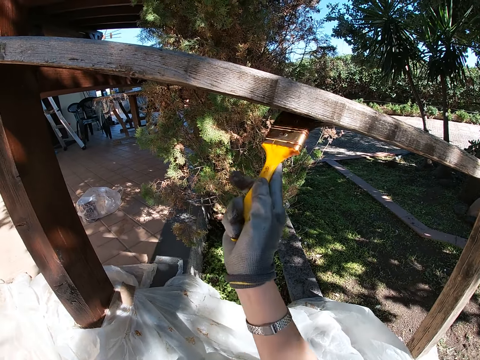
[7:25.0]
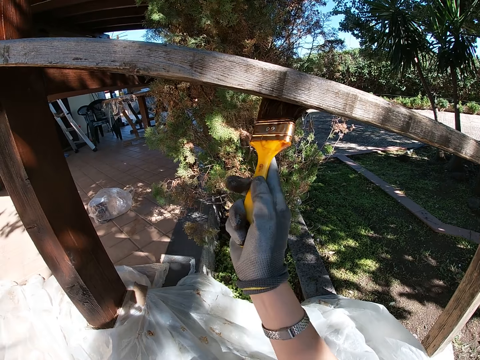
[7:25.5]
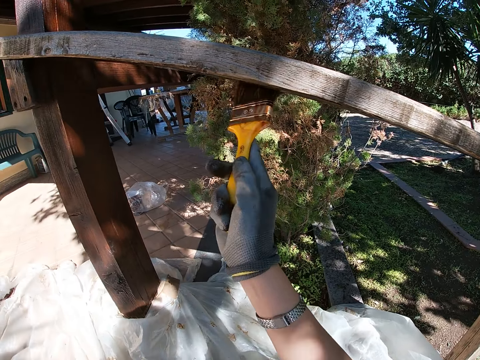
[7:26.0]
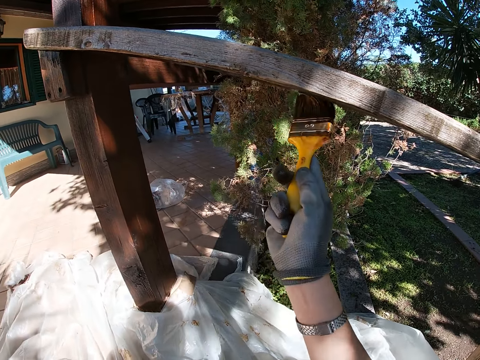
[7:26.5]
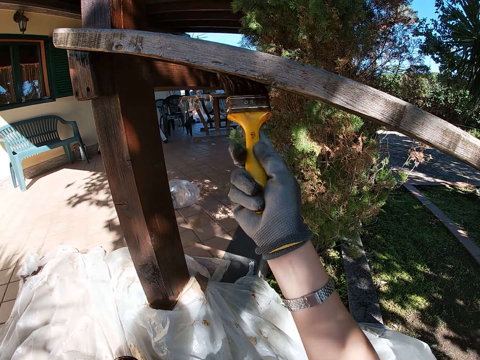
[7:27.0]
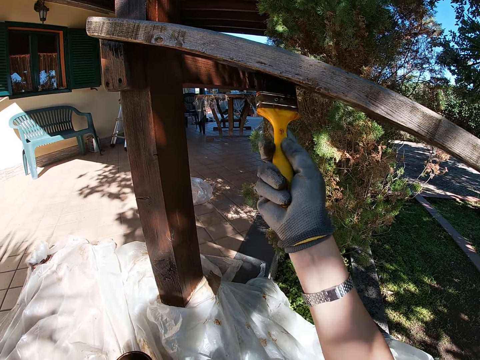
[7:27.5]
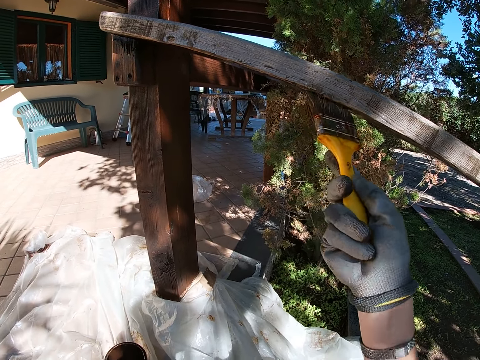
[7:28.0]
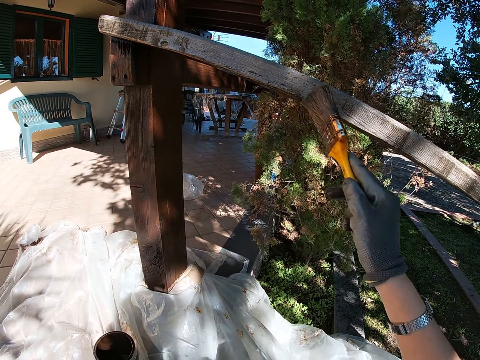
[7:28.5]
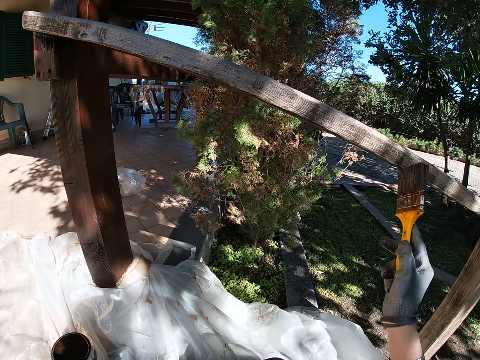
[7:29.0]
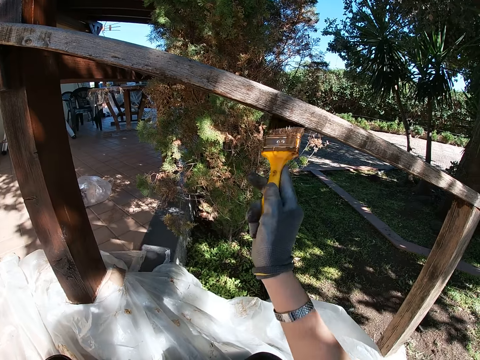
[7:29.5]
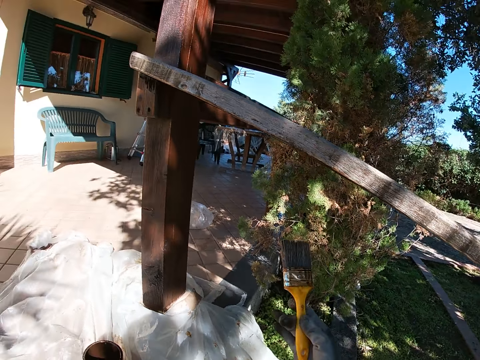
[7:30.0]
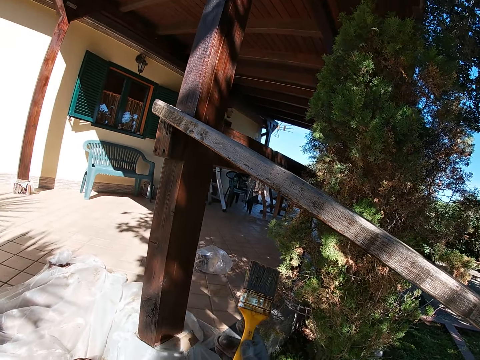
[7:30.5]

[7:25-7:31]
The camera wearer pauses painting the wooden rail and looks around.

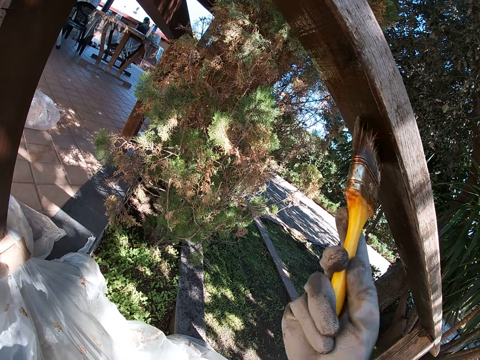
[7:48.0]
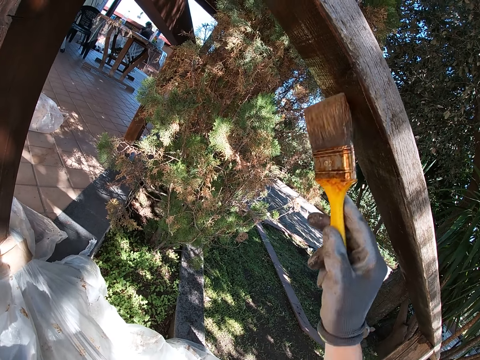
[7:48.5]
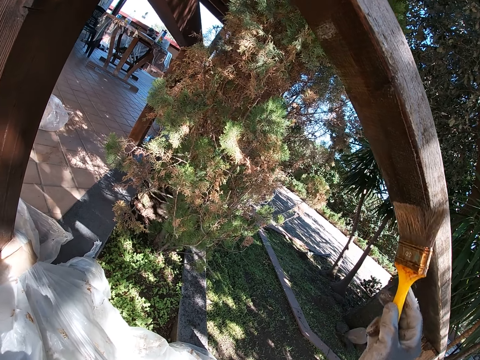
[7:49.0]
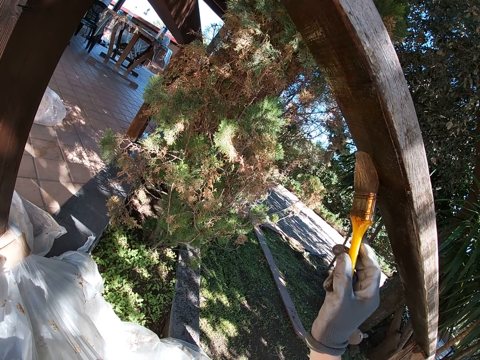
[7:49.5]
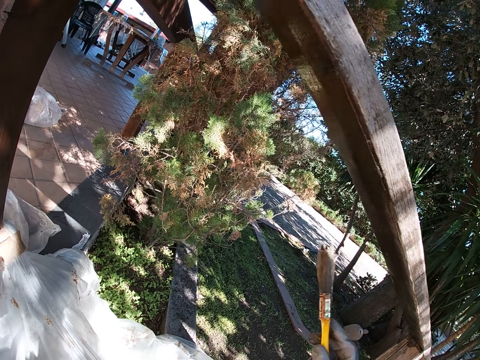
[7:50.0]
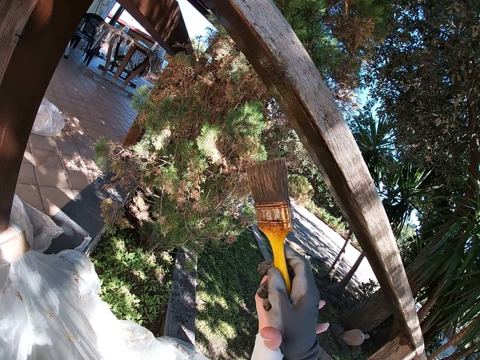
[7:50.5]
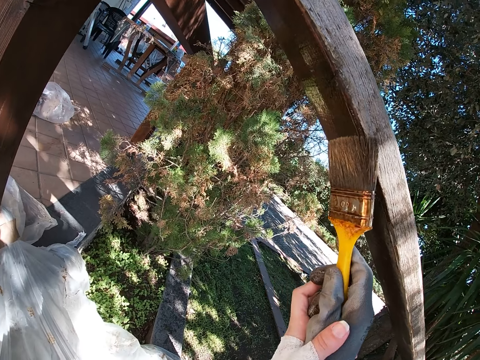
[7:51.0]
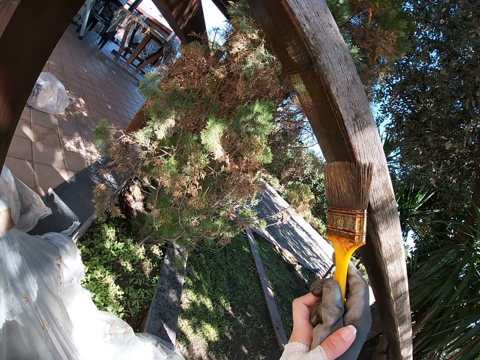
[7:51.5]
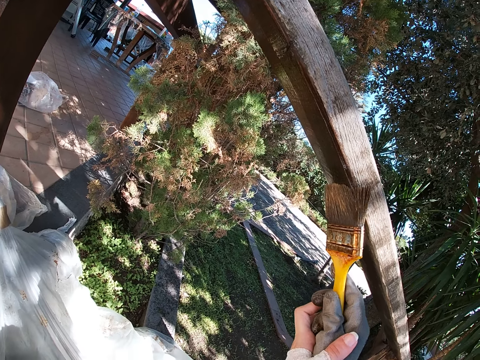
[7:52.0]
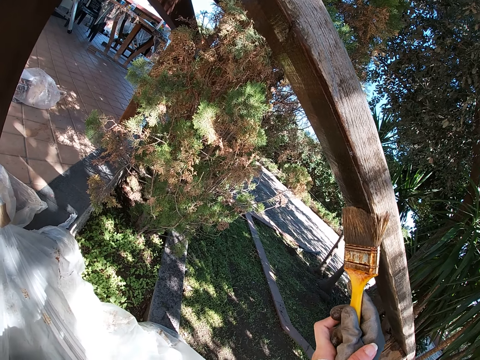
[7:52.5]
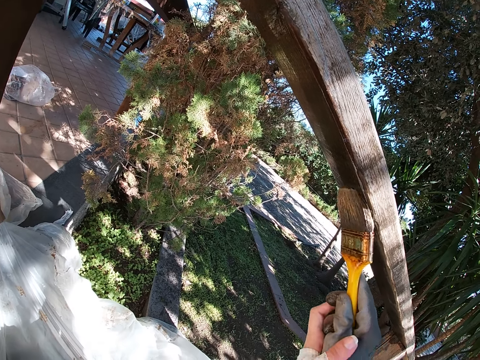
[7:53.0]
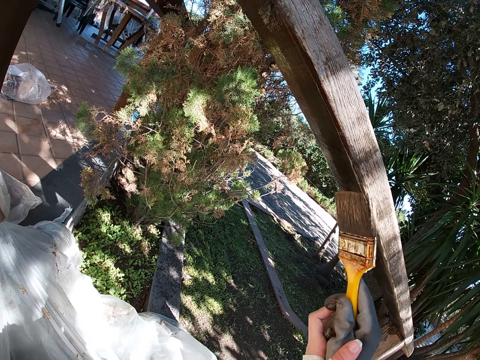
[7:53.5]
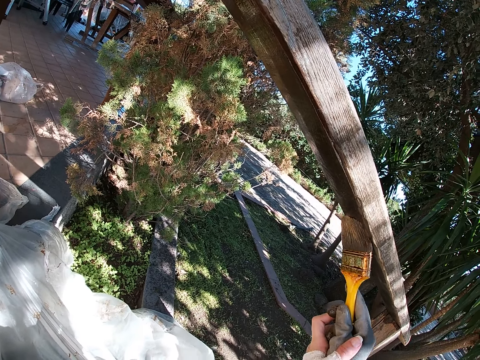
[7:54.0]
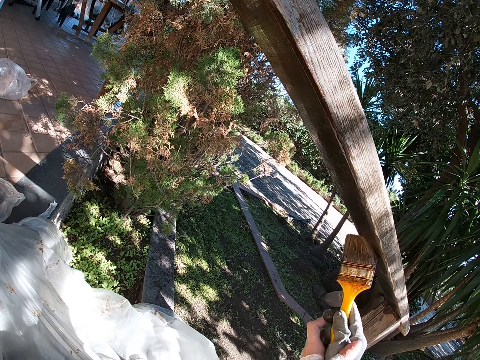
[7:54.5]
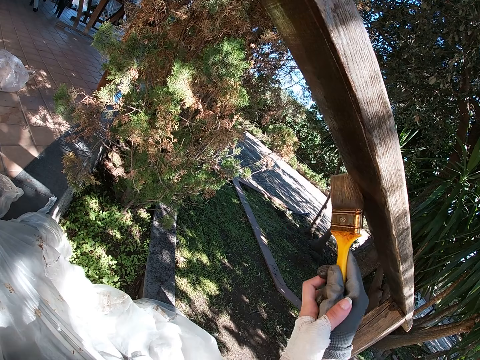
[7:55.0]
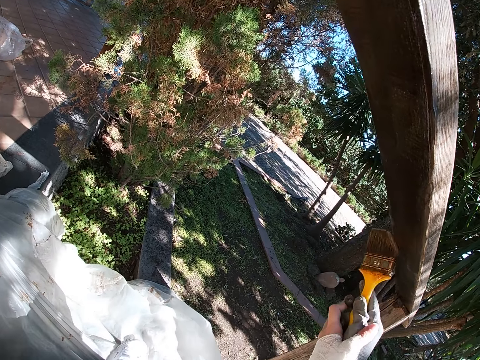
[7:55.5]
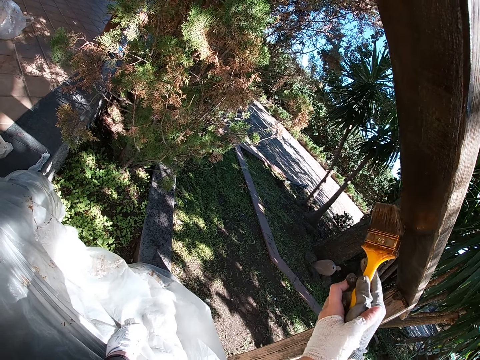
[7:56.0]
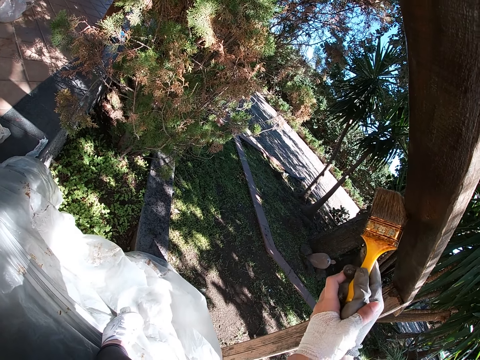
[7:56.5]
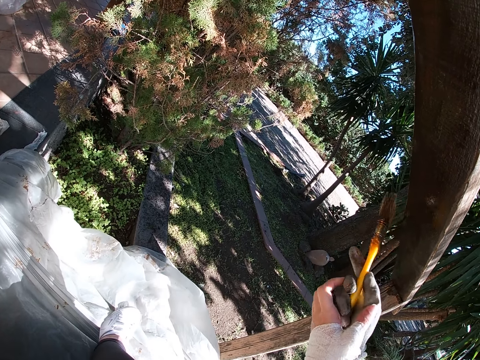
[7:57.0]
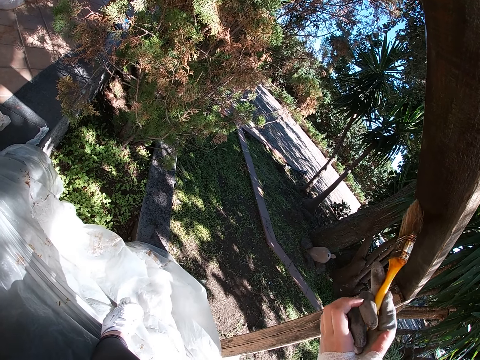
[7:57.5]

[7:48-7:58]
A man bends. The camera wearer lowers the paint brush. She holds the paint brush with both her hands. She moves her hand towards the wood. She applies paint on the wood. The man stands.

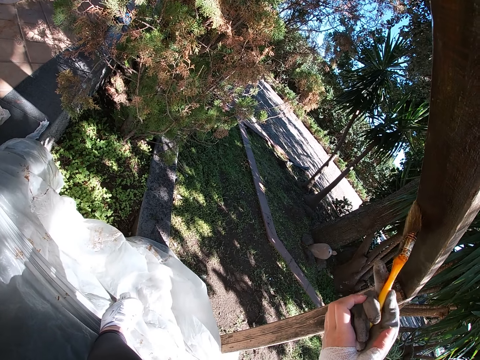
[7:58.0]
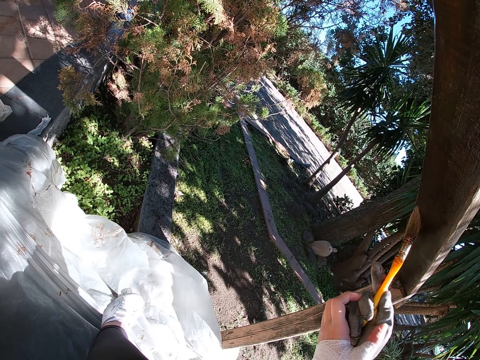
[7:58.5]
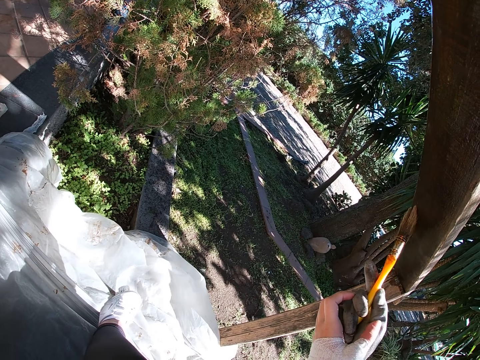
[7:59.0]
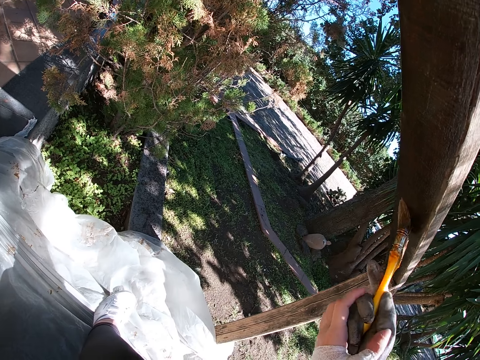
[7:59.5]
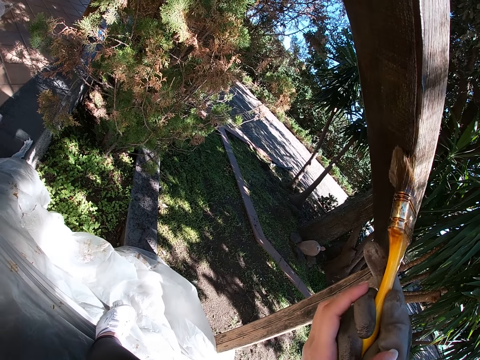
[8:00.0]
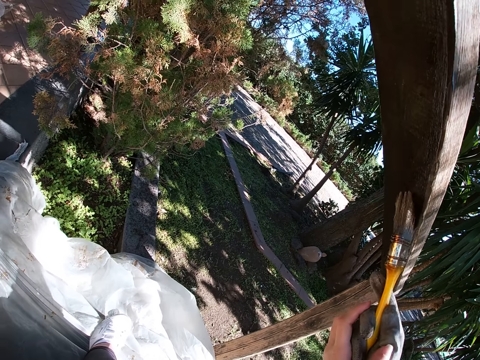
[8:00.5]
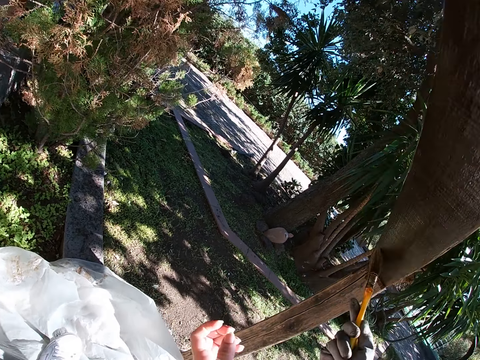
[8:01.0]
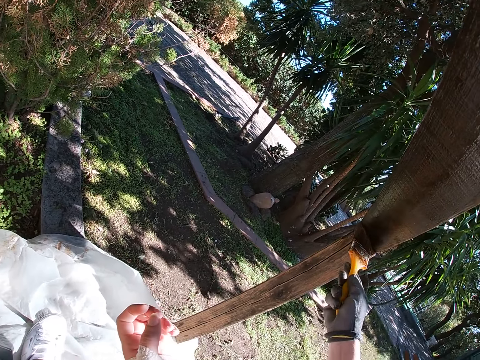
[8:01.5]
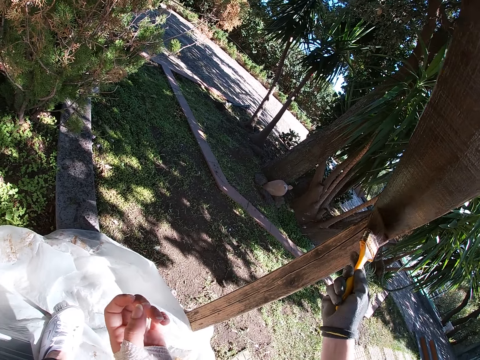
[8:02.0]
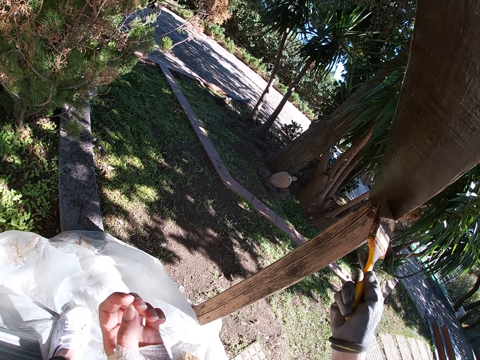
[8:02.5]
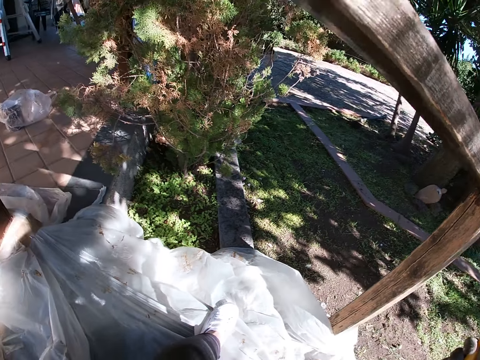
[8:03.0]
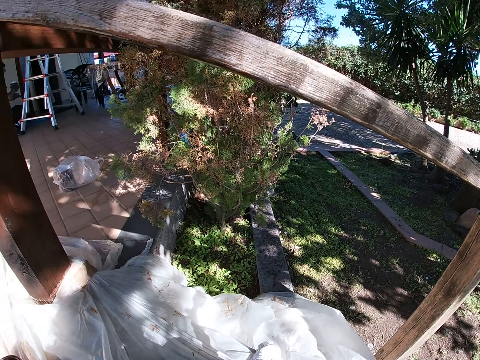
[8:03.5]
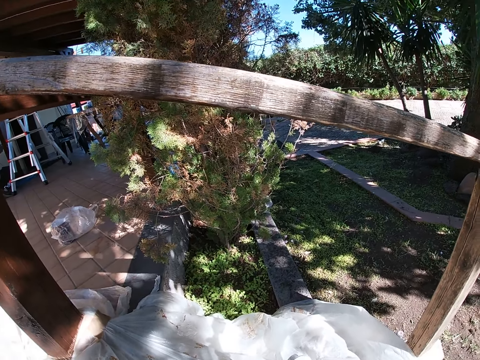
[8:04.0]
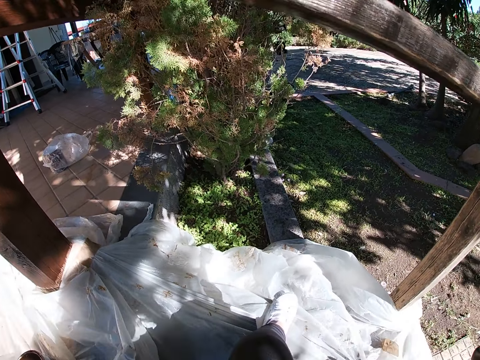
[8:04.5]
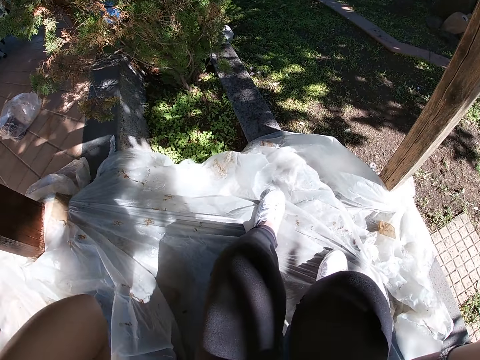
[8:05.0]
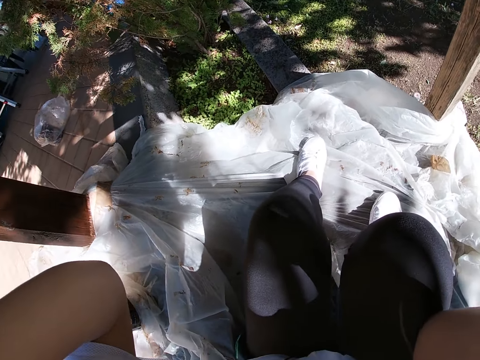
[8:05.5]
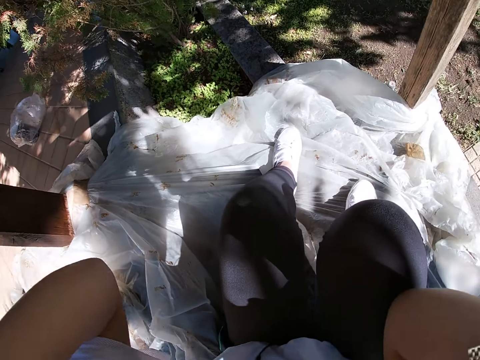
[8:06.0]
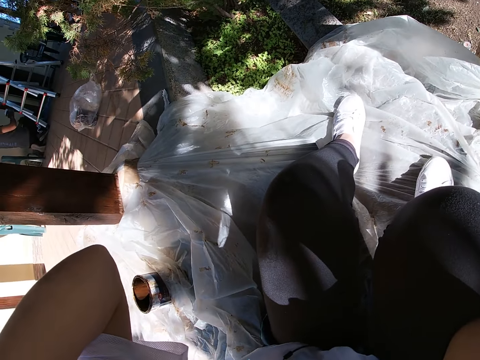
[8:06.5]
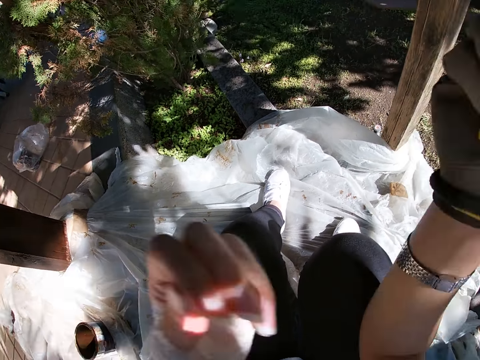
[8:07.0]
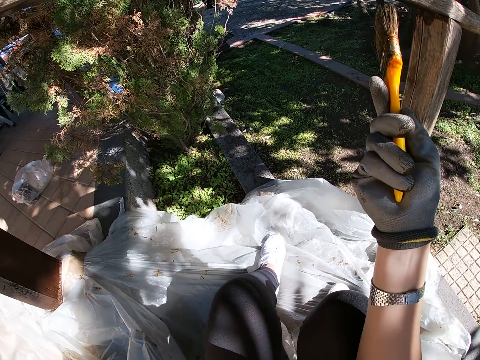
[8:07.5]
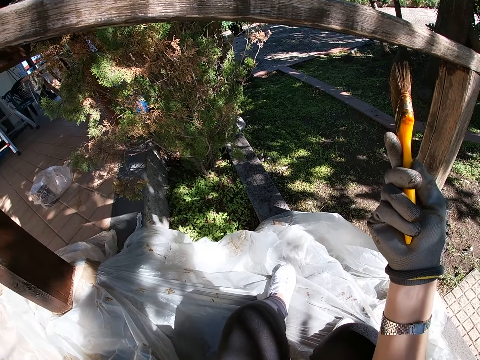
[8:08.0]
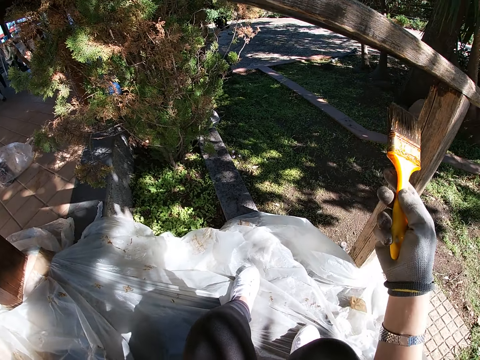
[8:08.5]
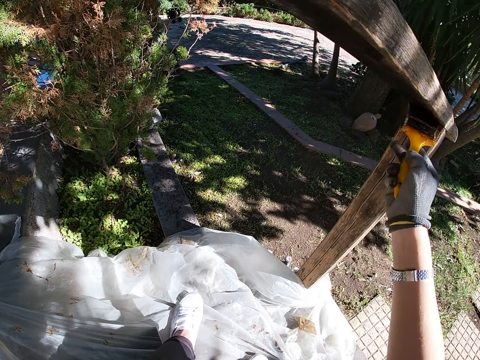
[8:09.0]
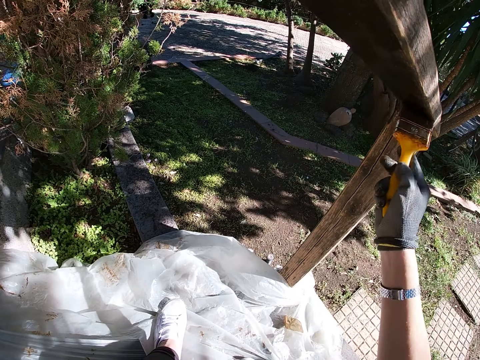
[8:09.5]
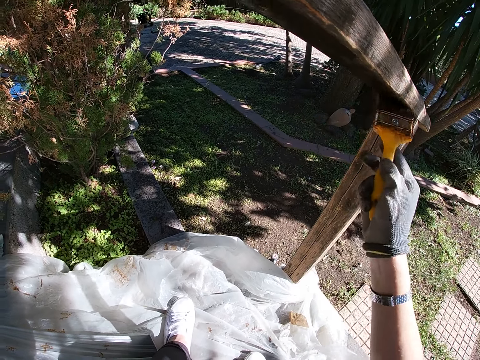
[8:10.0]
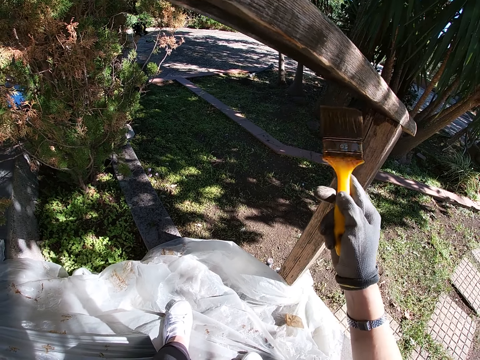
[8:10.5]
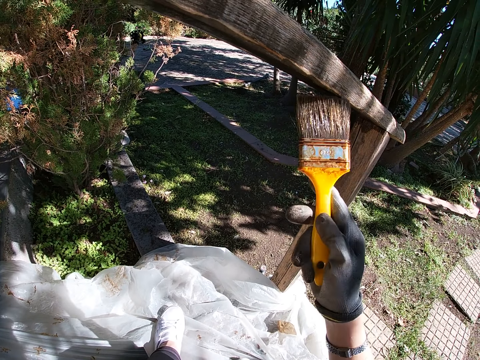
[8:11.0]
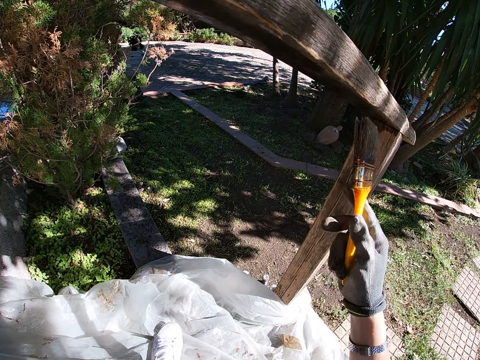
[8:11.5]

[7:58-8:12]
The camera wearer releases their left hand from the brush. They lower their hand towards the paper. They apply paint on the wood. They lower their other hand. They look around. They raise their left hand. They drop their left hand. They move their hand towards the wood. They resume painting the wooden rail.
